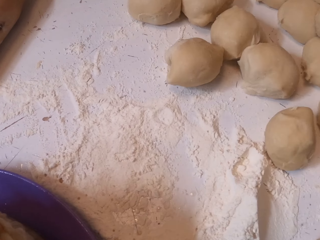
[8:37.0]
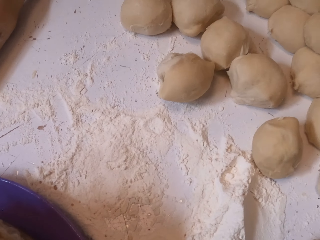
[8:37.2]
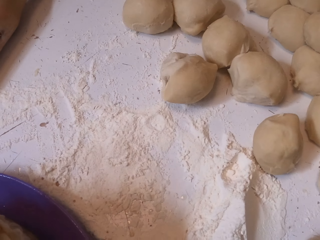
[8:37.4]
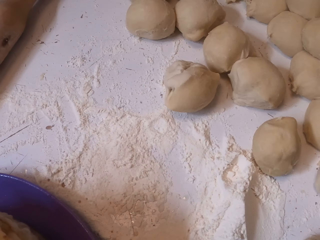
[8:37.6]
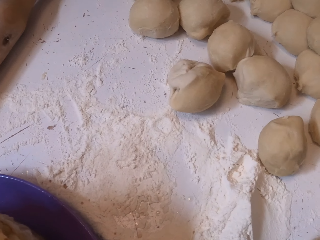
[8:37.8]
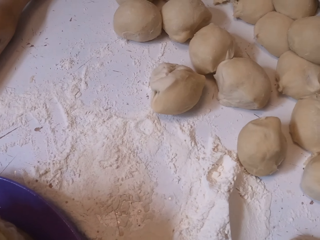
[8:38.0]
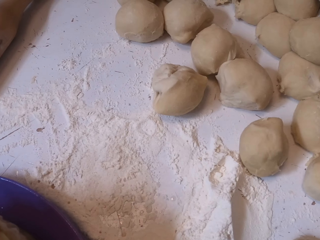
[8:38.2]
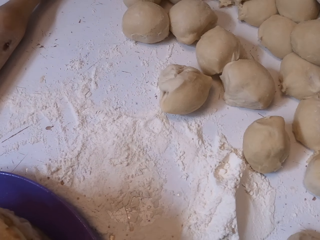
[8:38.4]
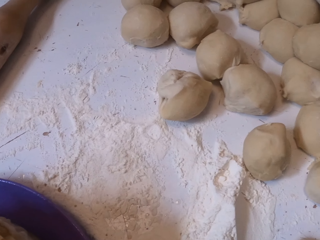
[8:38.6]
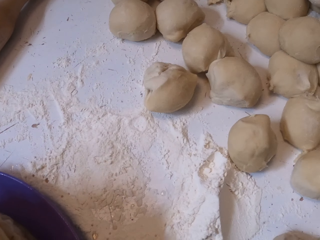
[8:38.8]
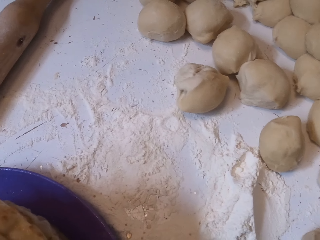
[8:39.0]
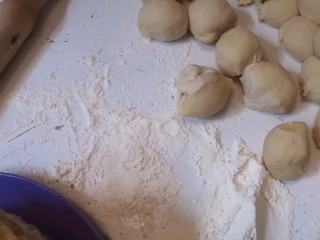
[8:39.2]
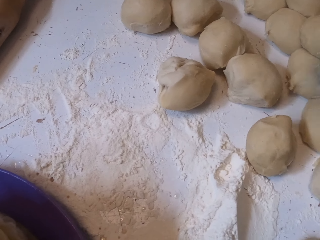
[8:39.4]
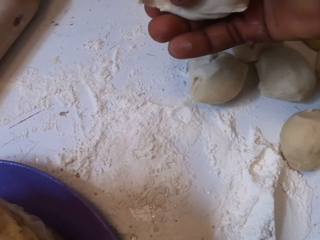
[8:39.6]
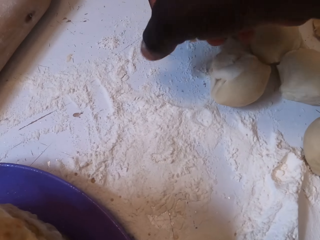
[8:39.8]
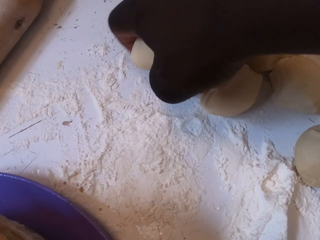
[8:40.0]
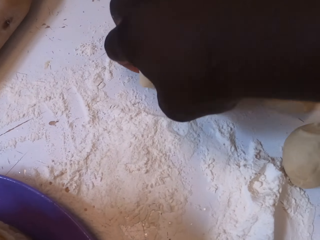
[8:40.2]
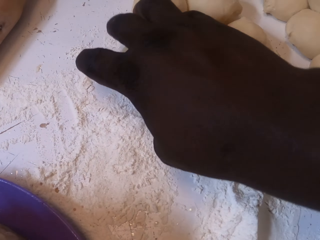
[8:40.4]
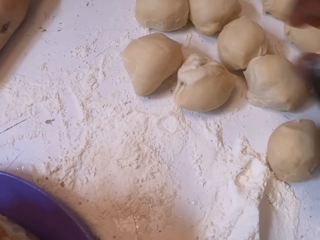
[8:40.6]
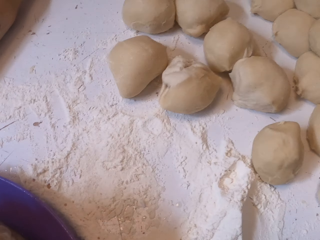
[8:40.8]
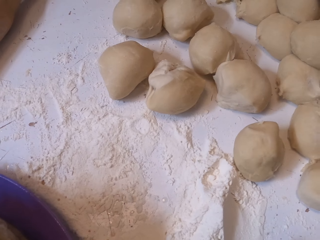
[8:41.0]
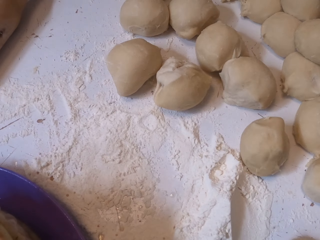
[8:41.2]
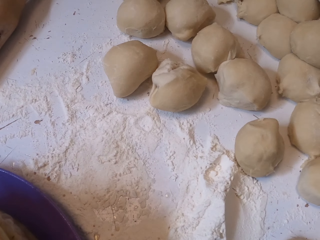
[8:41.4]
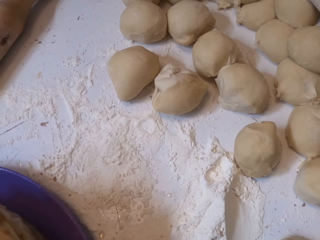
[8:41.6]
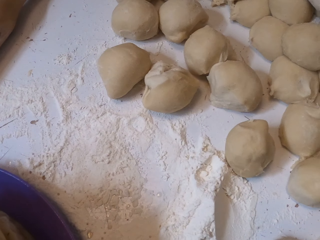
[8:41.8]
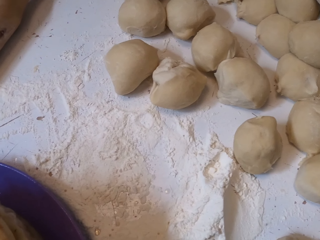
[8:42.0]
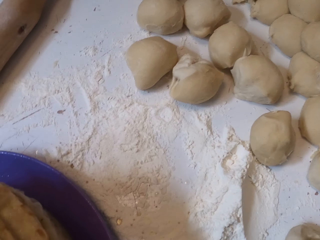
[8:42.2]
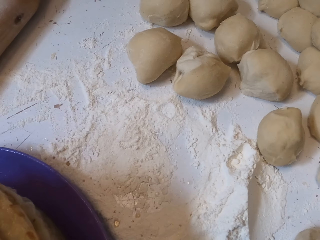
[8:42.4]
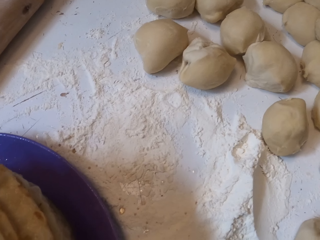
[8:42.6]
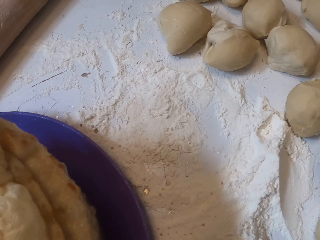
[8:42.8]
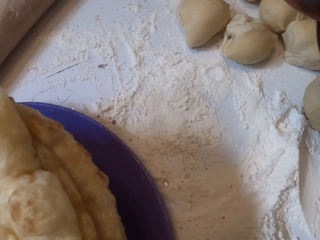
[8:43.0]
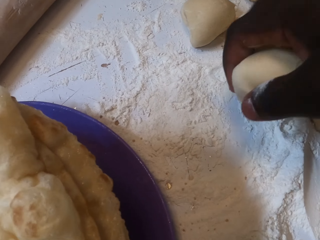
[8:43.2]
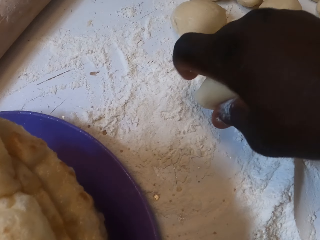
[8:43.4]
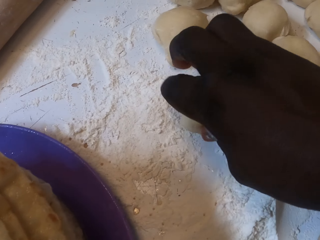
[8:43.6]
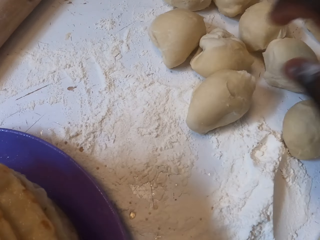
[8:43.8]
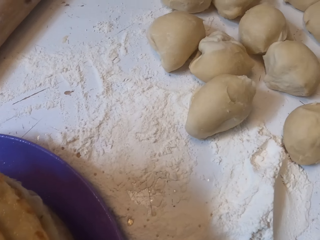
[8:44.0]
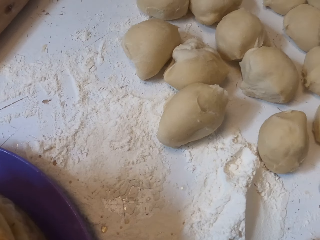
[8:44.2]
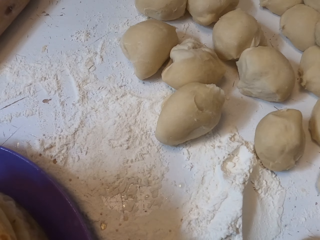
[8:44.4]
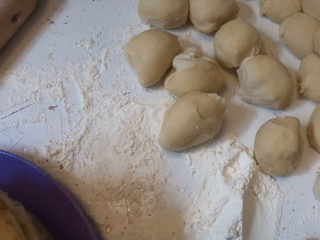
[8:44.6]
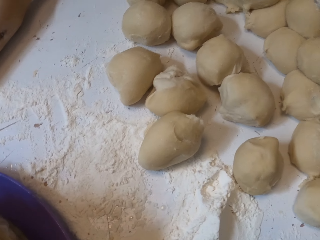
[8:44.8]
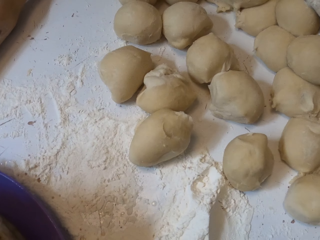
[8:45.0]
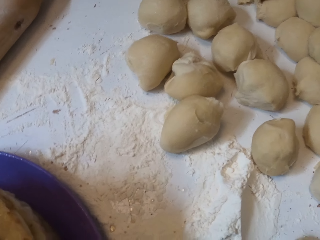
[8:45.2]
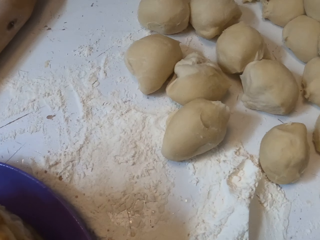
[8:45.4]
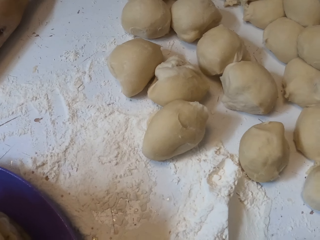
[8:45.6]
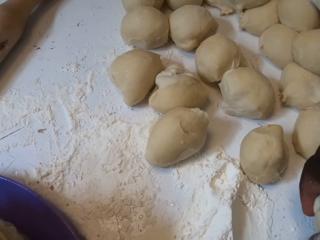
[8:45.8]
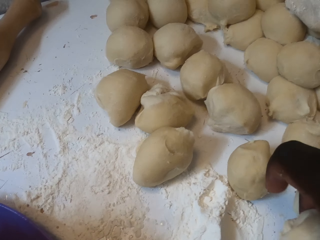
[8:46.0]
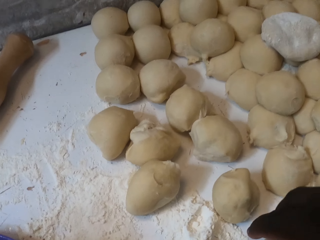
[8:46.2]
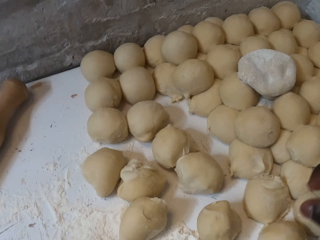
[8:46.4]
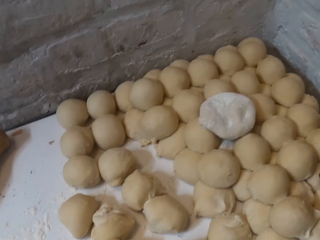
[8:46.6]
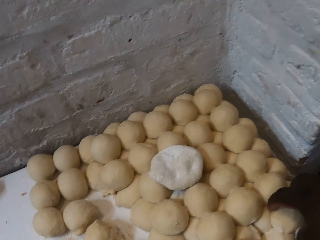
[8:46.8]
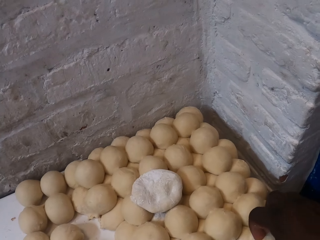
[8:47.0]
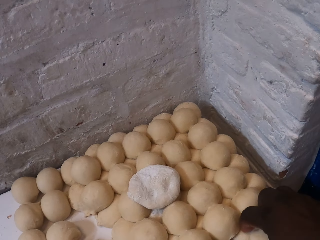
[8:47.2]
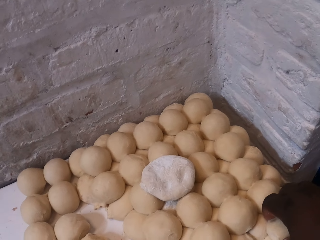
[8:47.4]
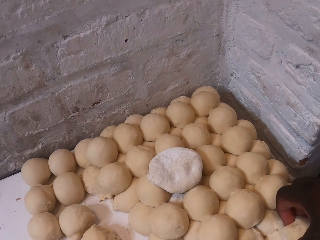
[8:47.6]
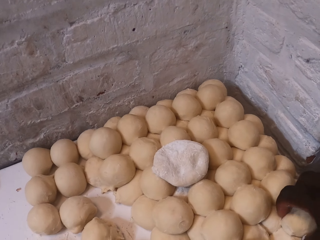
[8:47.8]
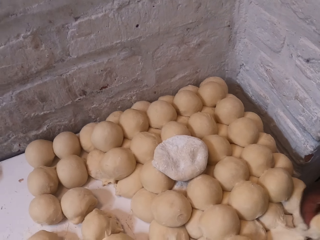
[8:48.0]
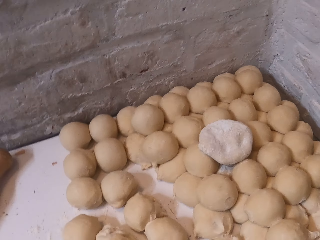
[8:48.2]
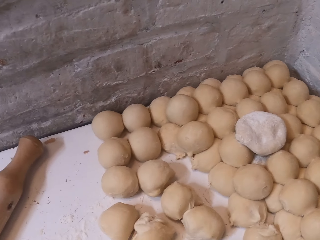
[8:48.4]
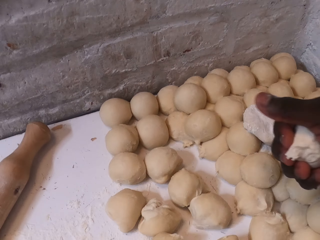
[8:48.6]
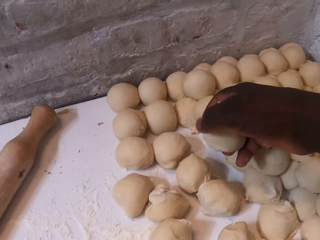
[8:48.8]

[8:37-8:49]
The camera wearer puts dough on the table. They look around. They put the dough on the table. They look around. They put the dough on the table. They look around. They put the dough on the table. They pick up the dough.

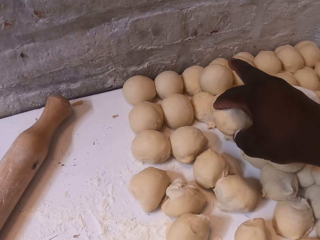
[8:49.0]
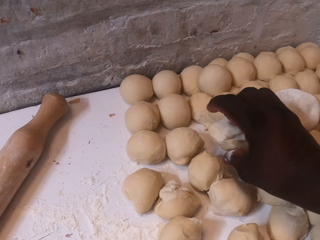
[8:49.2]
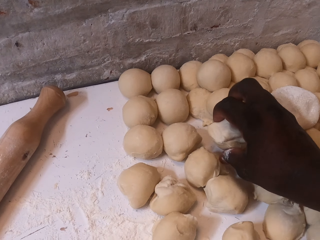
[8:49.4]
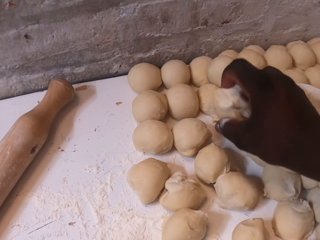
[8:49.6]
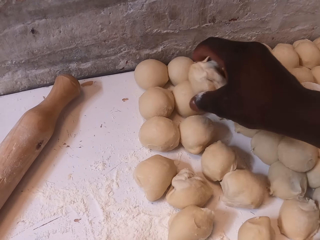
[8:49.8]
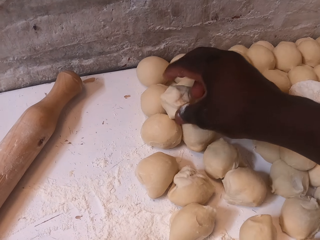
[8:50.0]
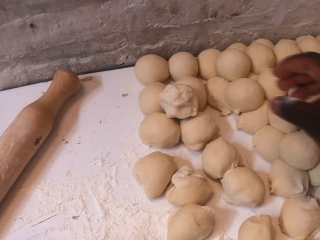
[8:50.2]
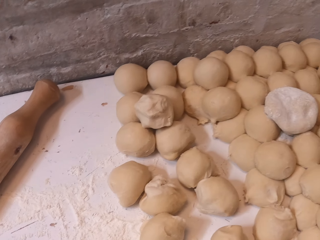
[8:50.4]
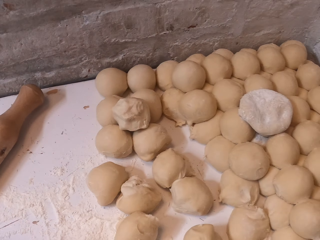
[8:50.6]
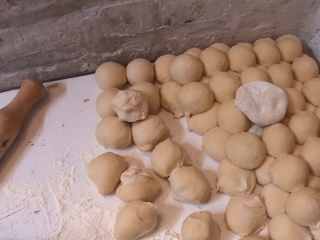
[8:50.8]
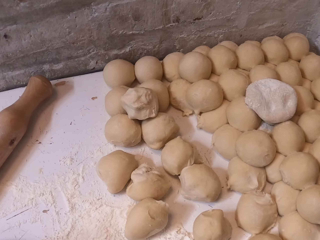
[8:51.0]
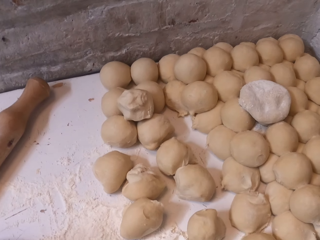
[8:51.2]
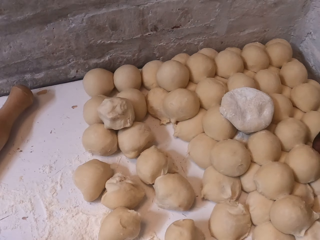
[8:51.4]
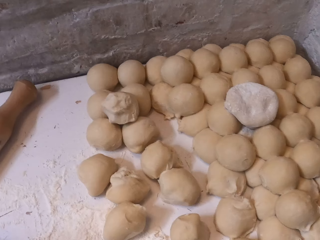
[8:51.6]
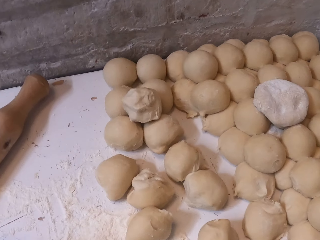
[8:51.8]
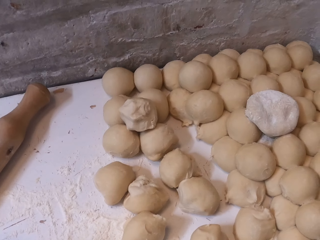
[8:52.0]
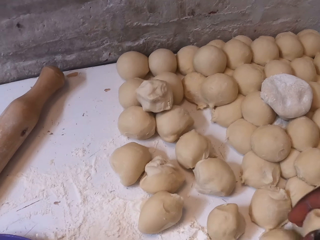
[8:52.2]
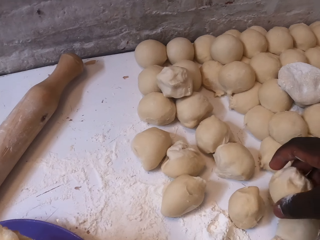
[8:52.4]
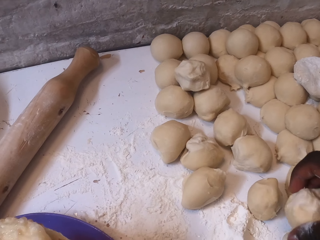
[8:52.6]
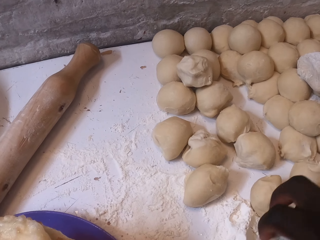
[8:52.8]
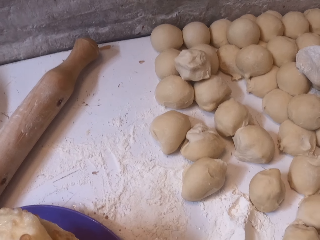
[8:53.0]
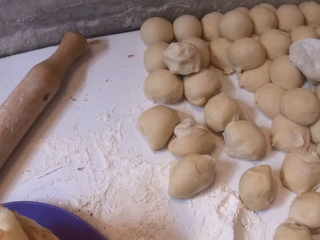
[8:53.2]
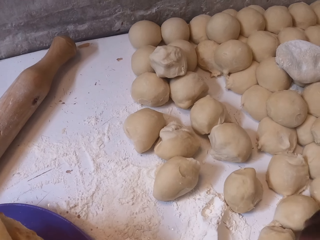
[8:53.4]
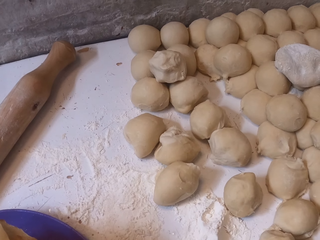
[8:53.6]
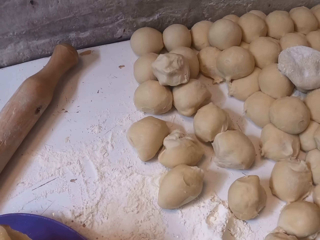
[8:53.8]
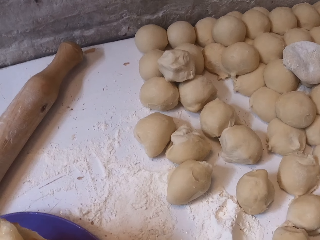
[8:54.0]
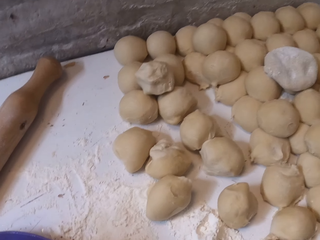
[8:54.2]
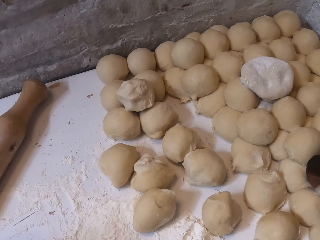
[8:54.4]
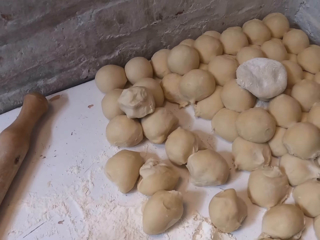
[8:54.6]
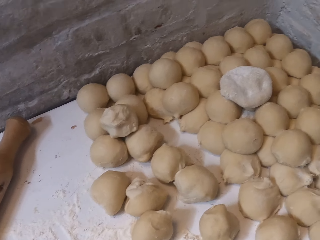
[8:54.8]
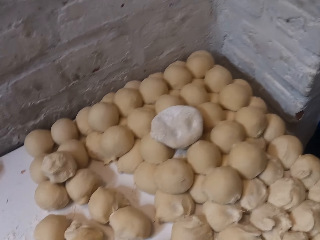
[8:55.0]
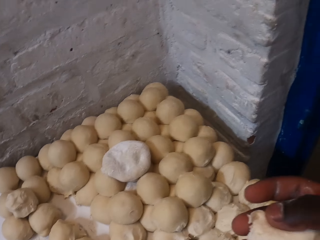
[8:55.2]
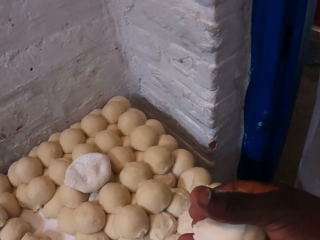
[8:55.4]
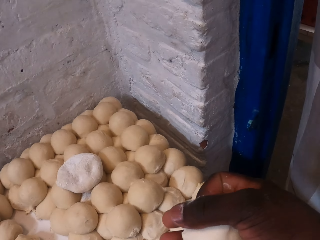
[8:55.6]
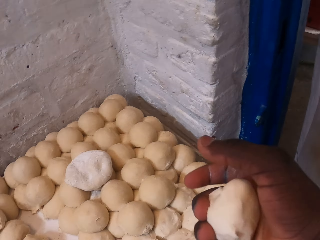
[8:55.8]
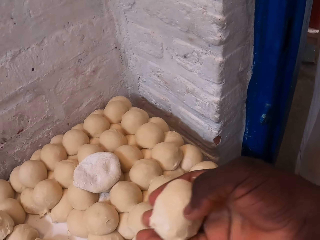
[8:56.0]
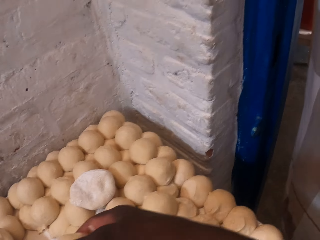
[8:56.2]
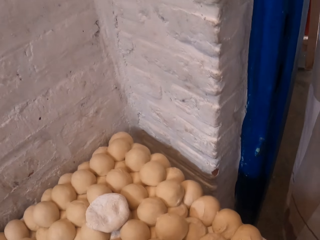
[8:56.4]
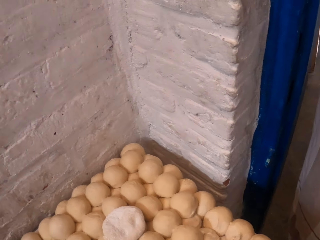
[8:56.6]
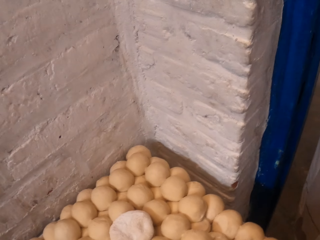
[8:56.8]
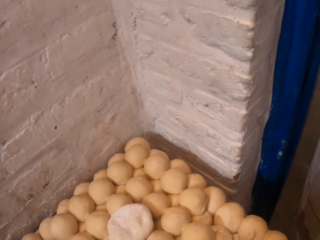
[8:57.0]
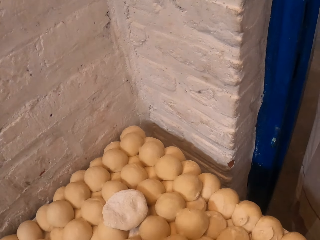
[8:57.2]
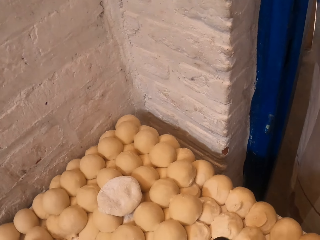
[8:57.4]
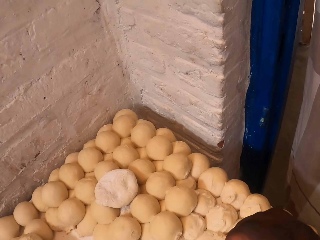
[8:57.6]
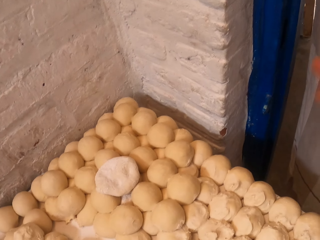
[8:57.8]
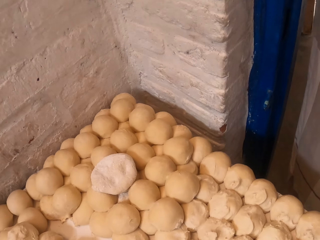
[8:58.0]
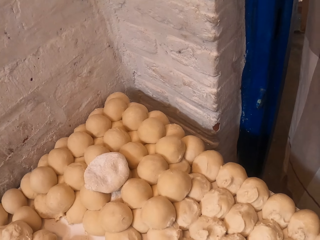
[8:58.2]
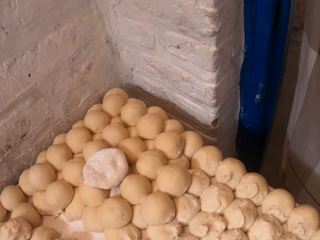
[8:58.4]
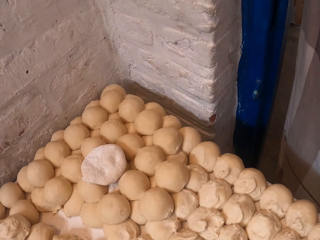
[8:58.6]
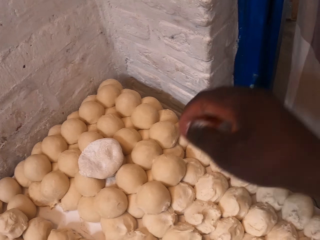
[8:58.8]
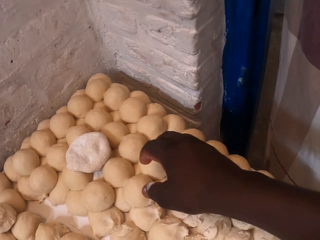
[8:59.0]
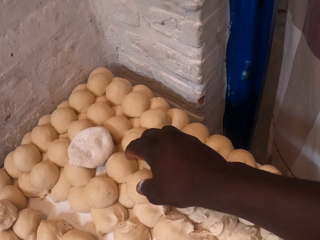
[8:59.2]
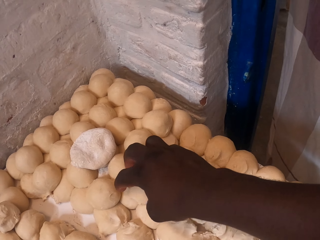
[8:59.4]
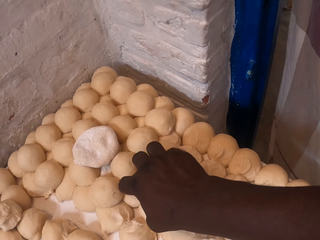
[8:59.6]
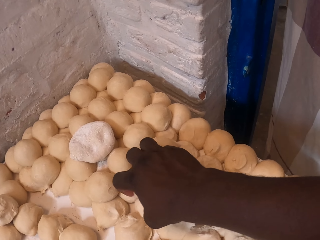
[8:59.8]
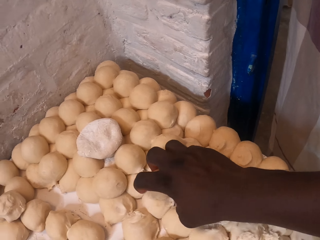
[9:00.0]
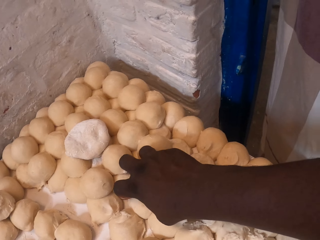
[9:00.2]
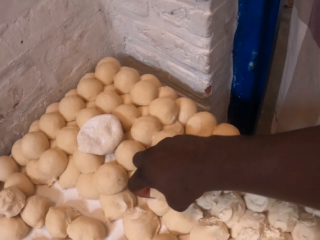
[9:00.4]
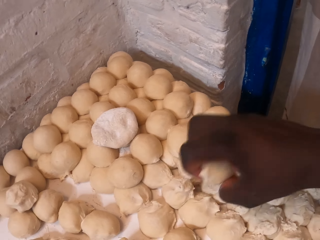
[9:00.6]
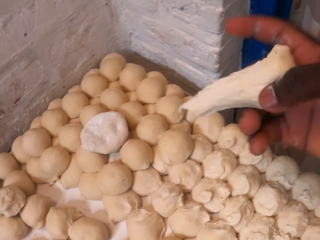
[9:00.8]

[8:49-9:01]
The camera wearer puts dough on the table. They look around. They put the dough on the table. They look around. They pick up the dough. They squeeze the dough with the hand. They look around. They move the hand. They look around. They pick up the dough.
